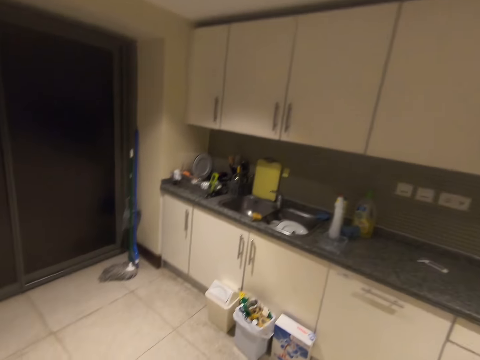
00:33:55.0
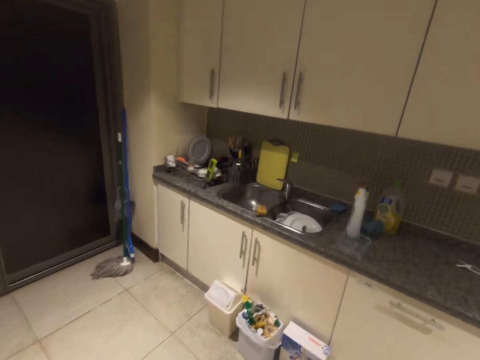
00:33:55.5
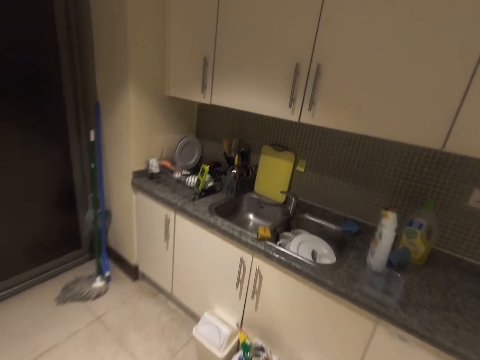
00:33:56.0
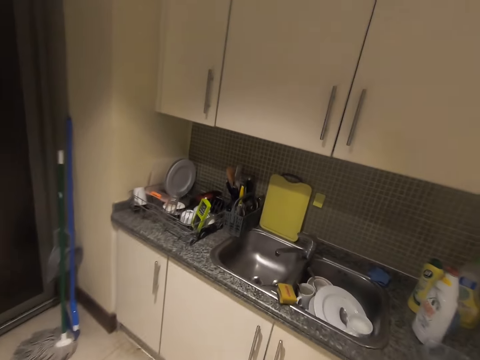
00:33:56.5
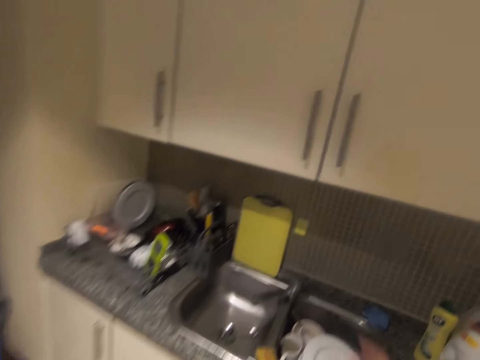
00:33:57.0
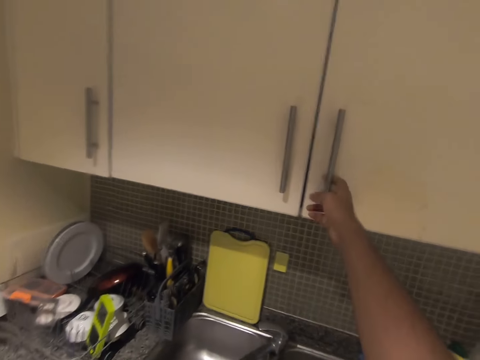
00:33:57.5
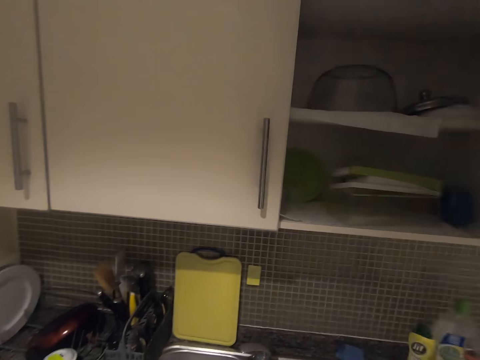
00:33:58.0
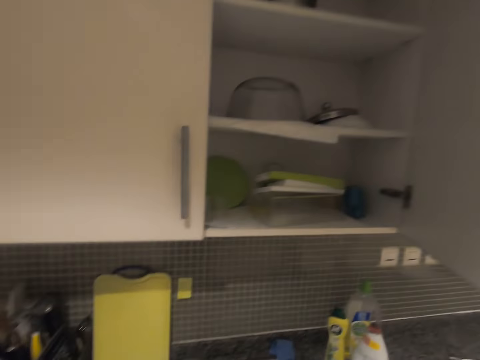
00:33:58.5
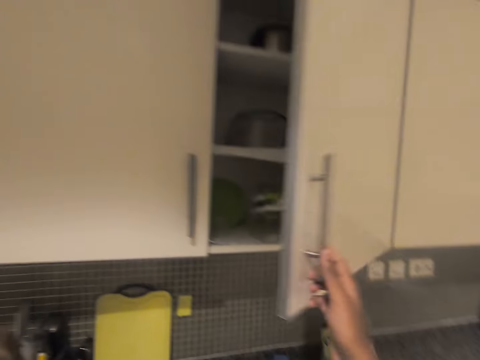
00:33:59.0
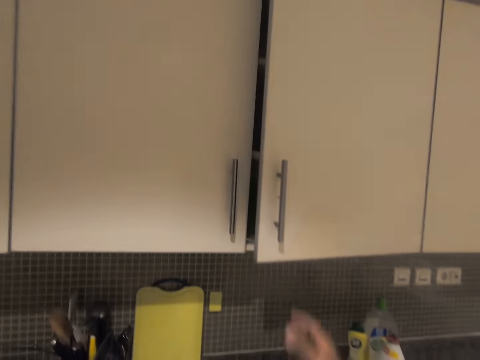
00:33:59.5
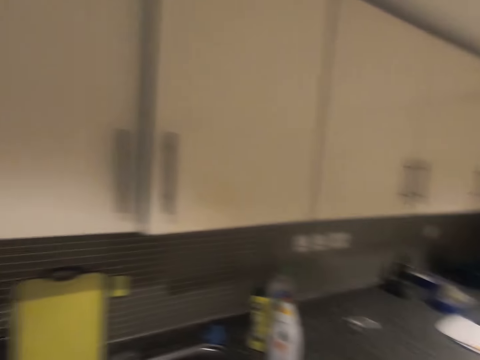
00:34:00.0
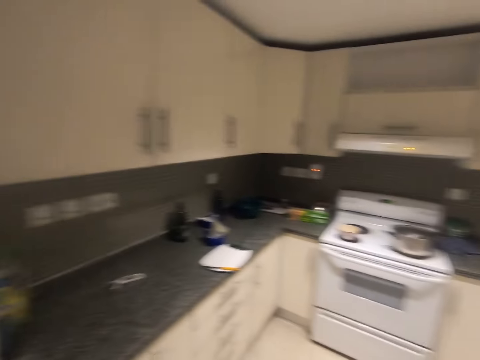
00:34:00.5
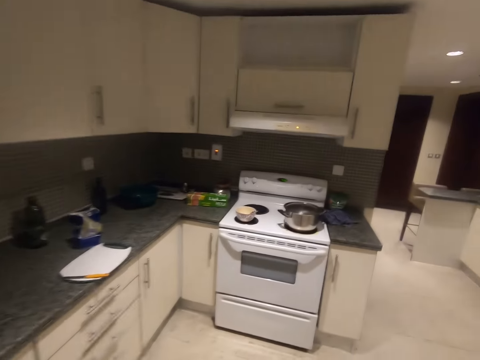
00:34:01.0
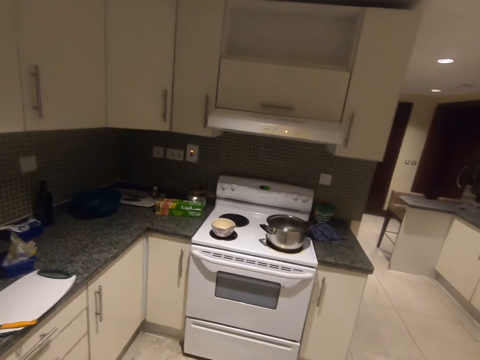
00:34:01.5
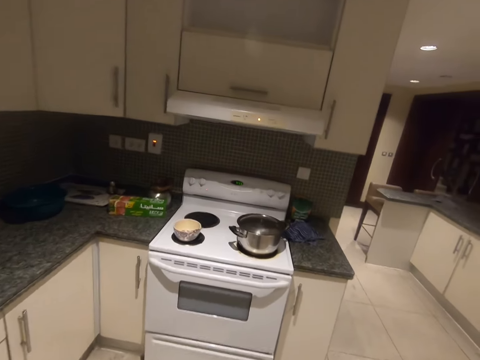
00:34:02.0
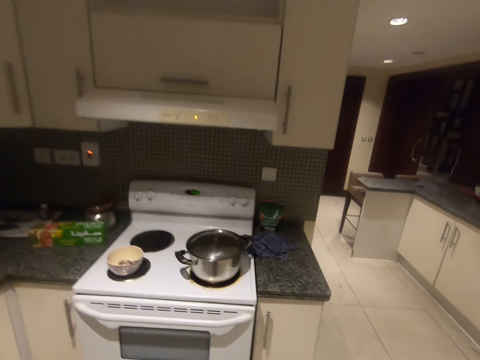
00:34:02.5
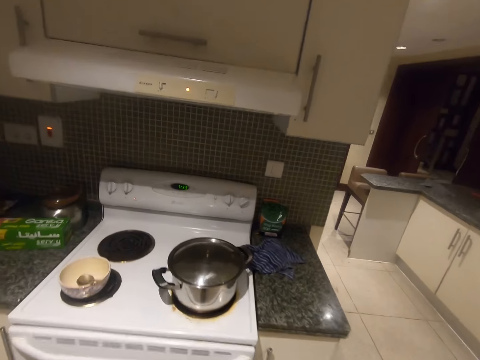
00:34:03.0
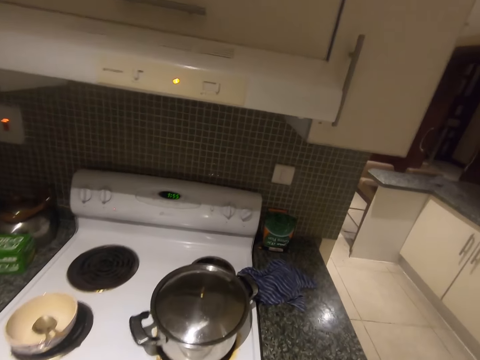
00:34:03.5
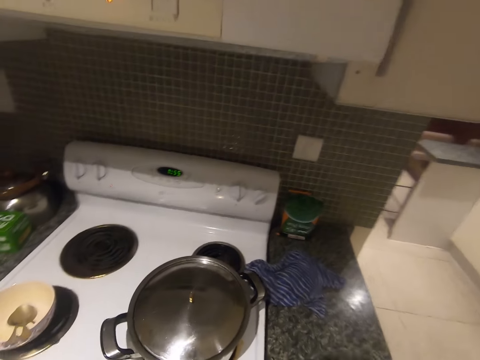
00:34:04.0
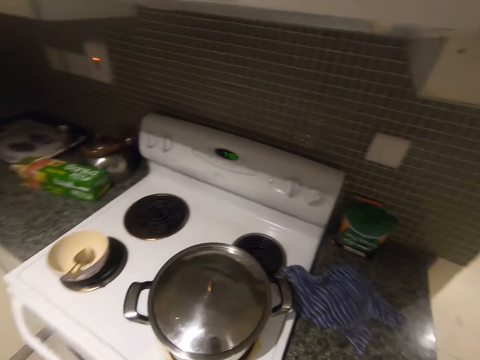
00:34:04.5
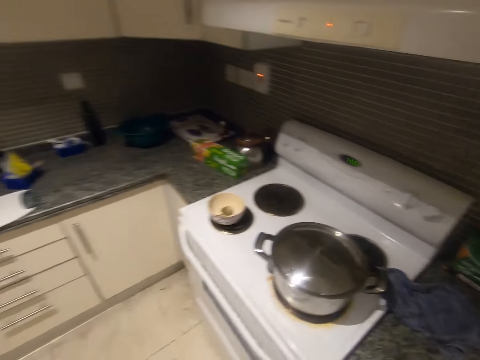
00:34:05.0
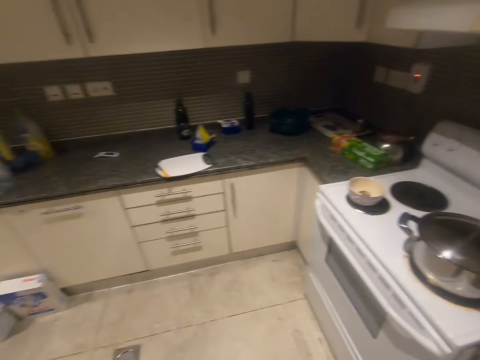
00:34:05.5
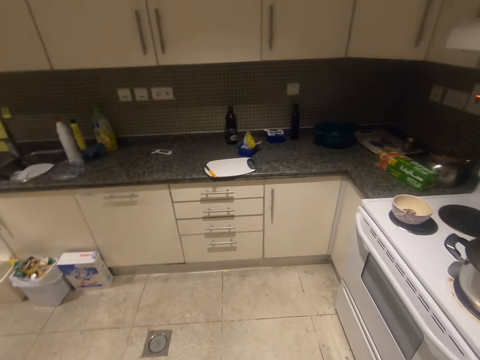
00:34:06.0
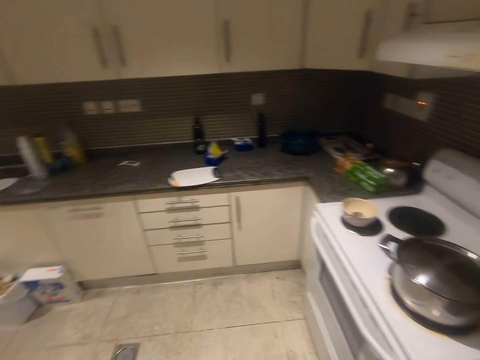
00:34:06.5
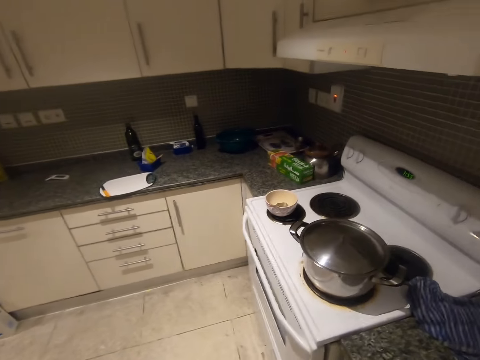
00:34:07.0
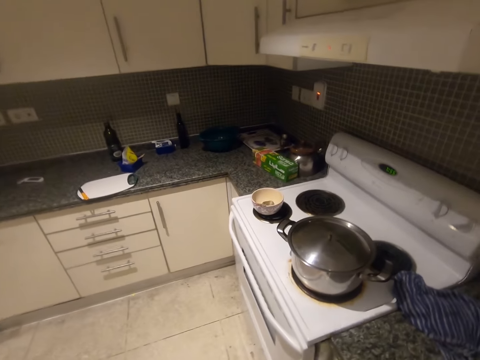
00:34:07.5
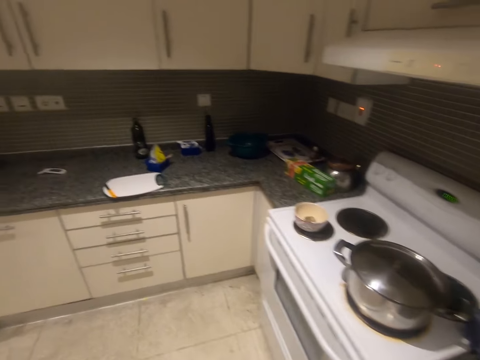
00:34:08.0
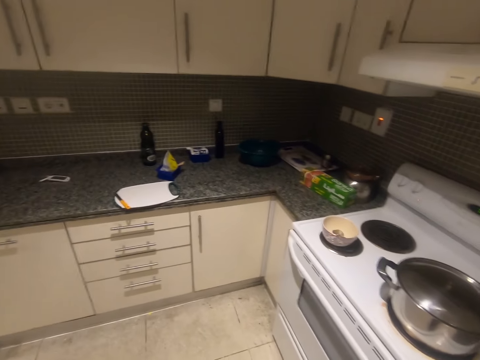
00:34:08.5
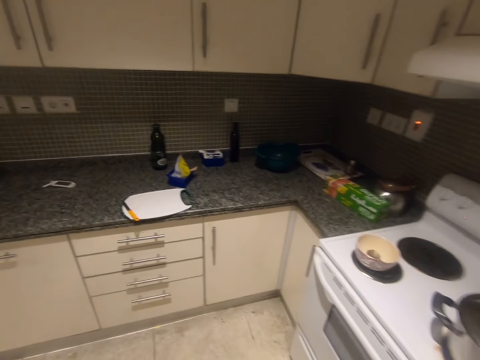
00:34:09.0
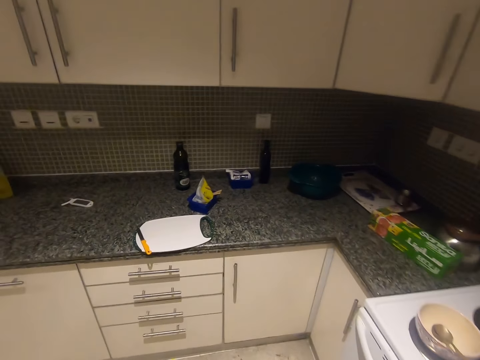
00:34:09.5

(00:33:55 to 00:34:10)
The camera wearer raises his right hand to the cupboard's handle. He opens the cupboard with his right hand. He pushes the cupboard's handle with his right hand. He walks around the kitchen.

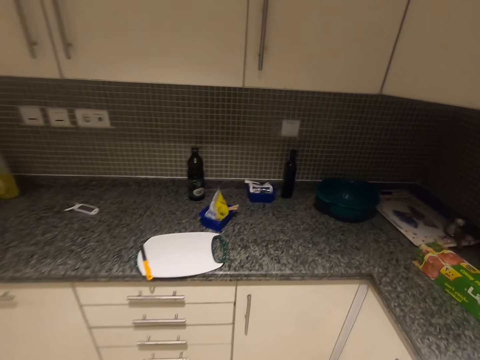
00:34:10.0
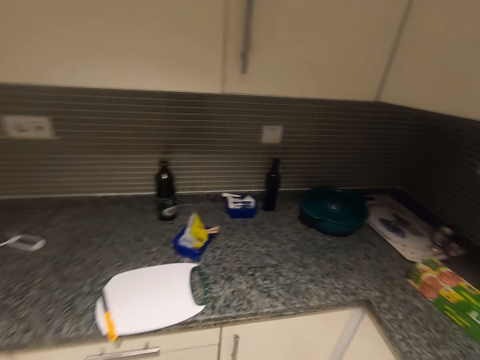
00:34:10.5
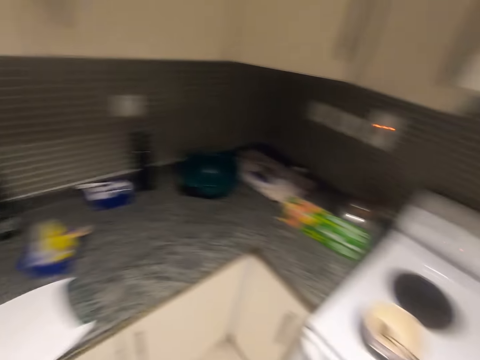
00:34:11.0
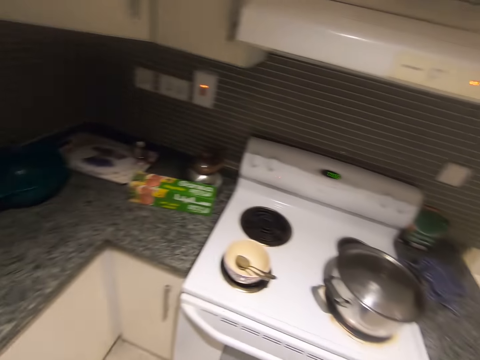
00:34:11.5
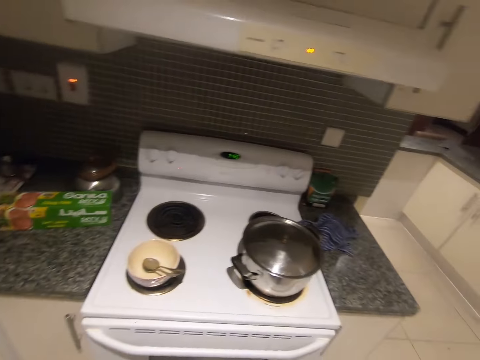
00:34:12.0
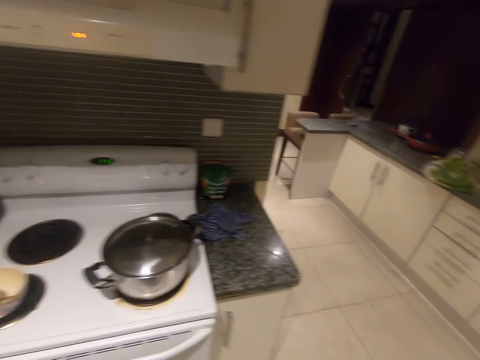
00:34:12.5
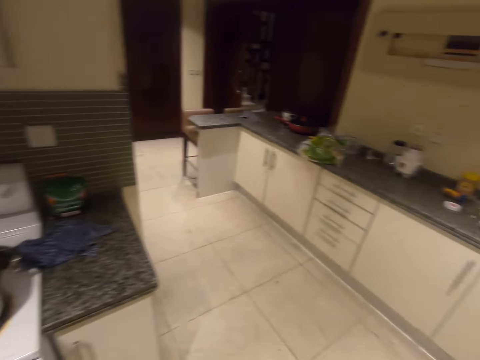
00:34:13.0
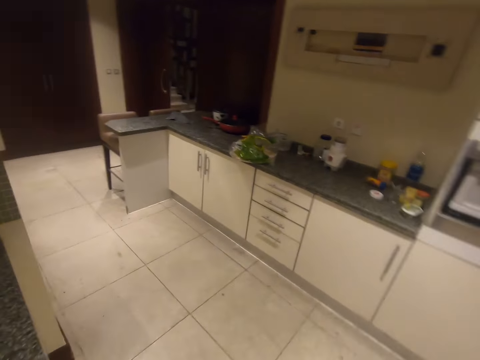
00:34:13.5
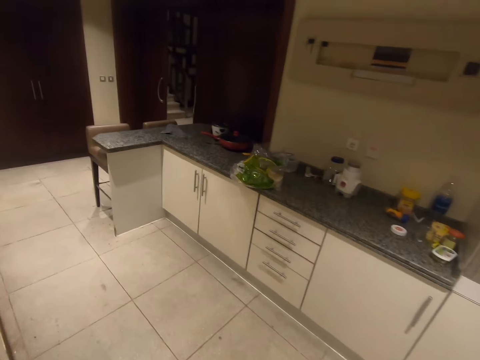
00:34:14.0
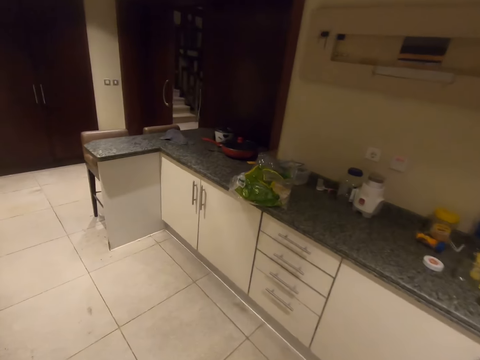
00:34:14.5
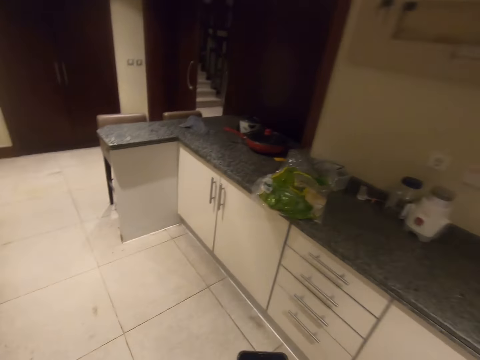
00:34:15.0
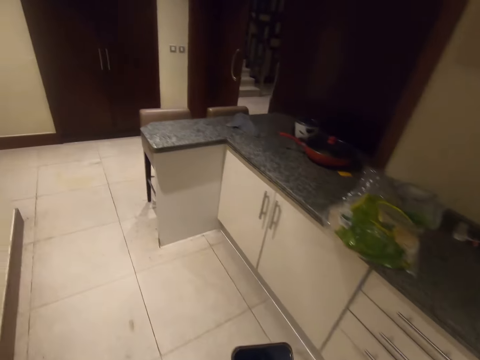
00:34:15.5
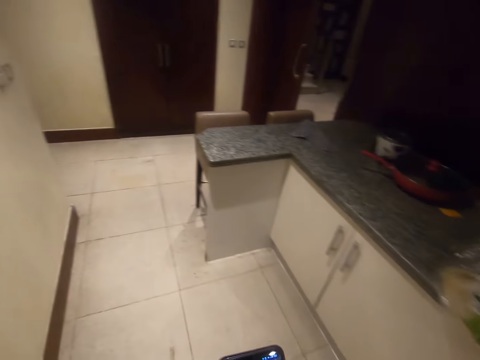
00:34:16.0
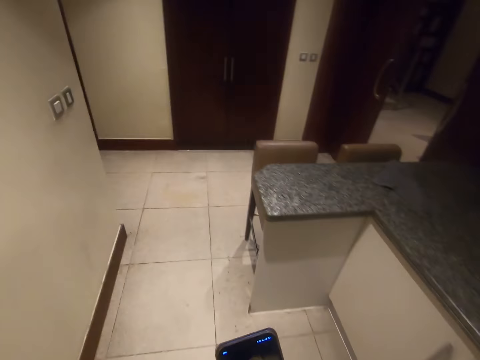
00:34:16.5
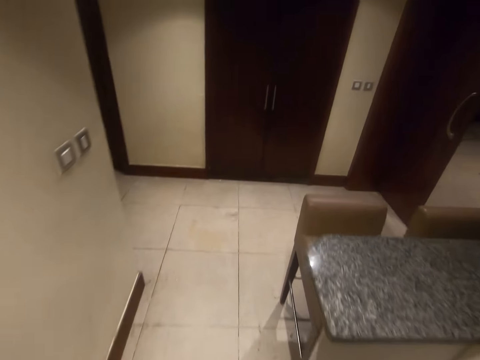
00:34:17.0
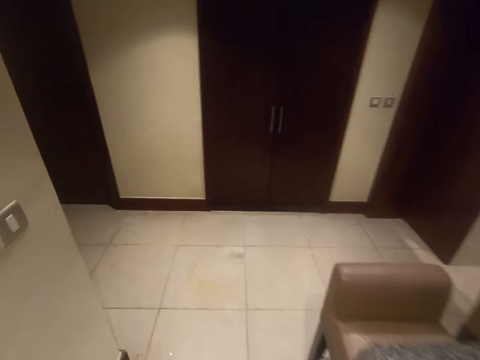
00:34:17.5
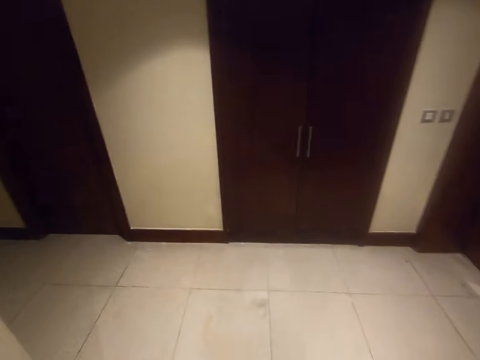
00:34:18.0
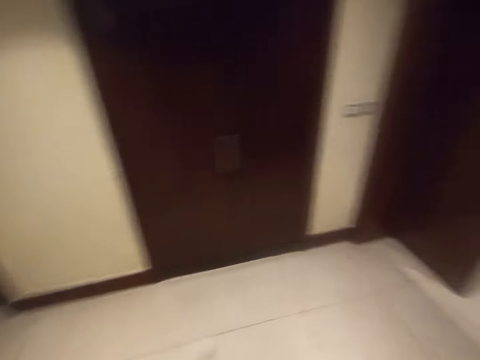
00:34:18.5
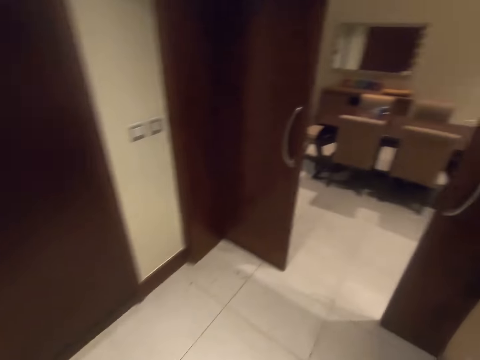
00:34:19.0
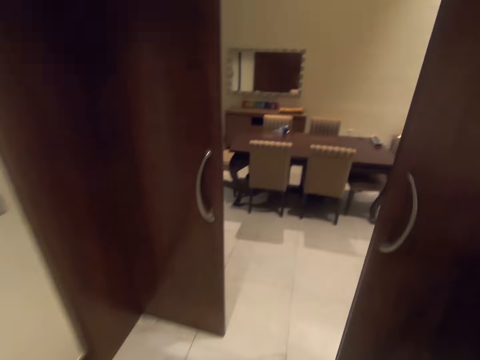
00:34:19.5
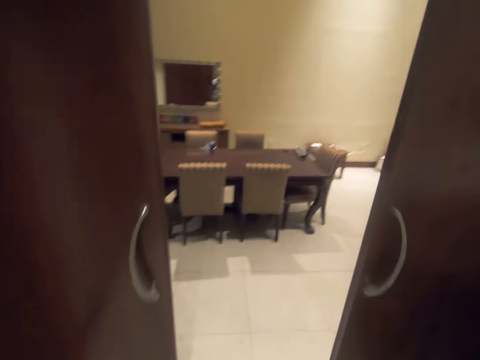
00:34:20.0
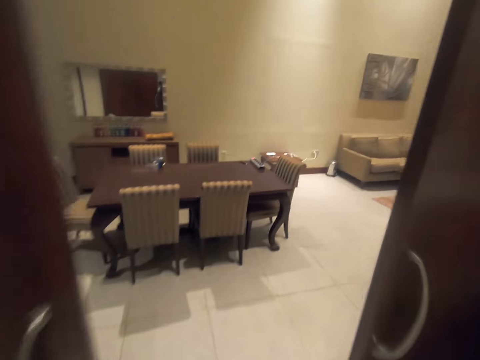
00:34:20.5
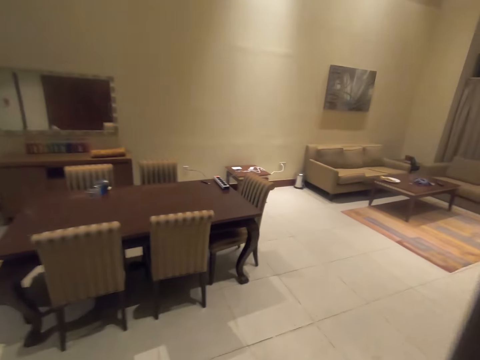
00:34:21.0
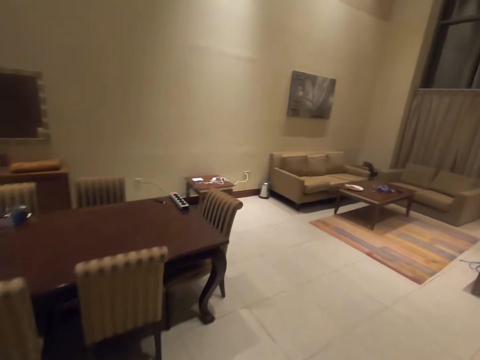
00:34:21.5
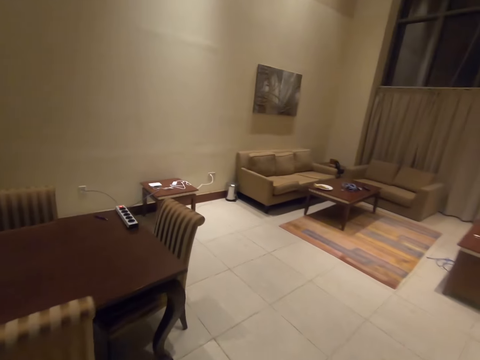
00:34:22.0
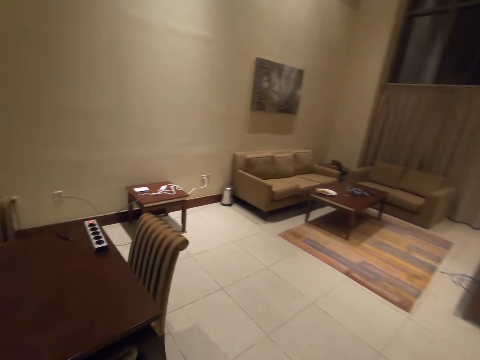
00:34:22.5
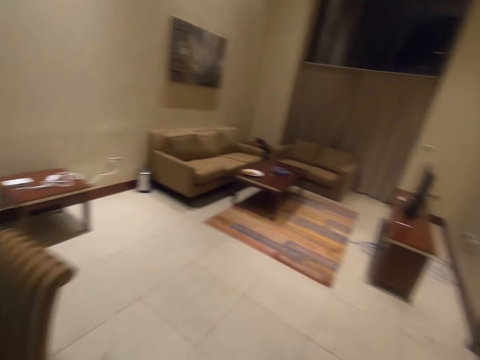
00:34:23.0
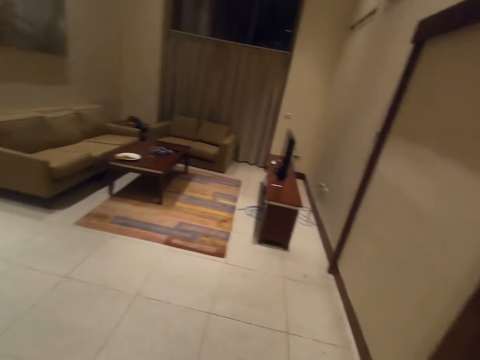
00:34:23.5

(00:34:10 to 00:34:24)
The camera wearer leaves the kitchen. They enter the living room.
